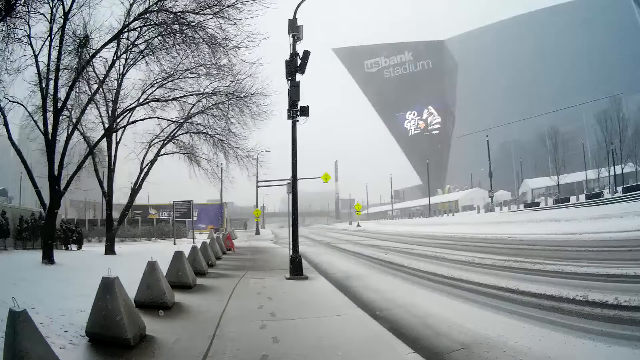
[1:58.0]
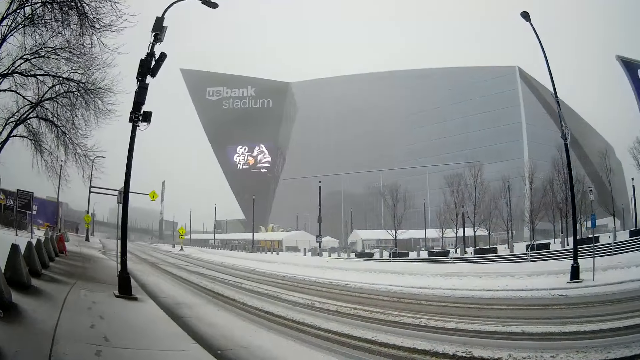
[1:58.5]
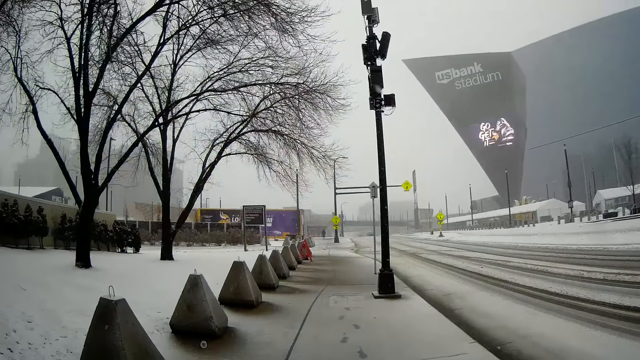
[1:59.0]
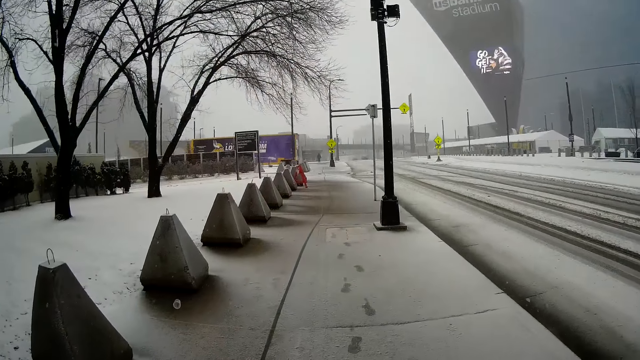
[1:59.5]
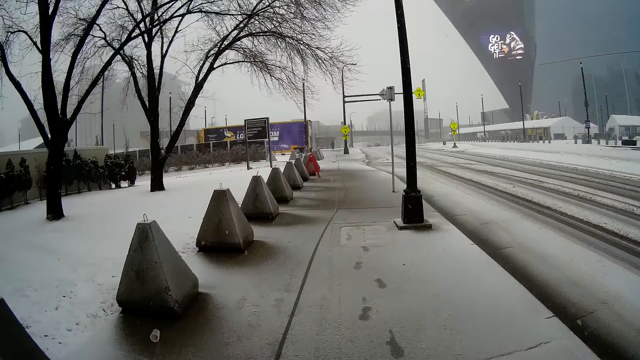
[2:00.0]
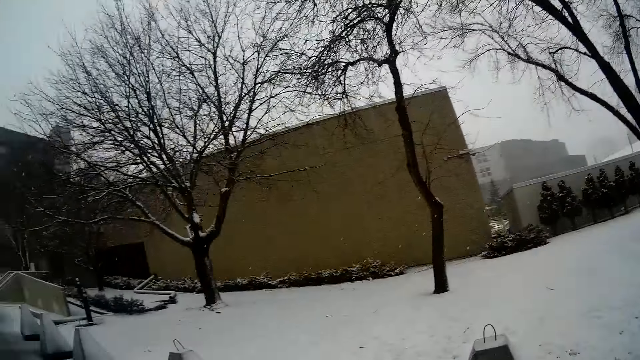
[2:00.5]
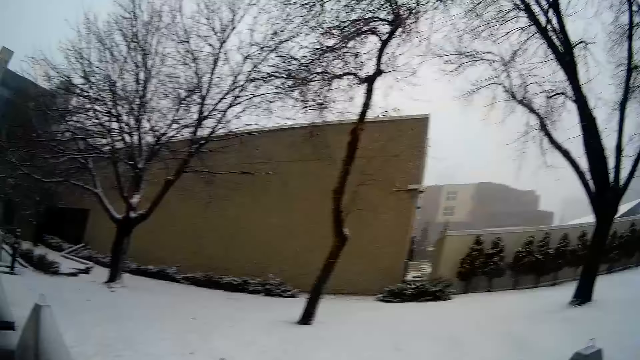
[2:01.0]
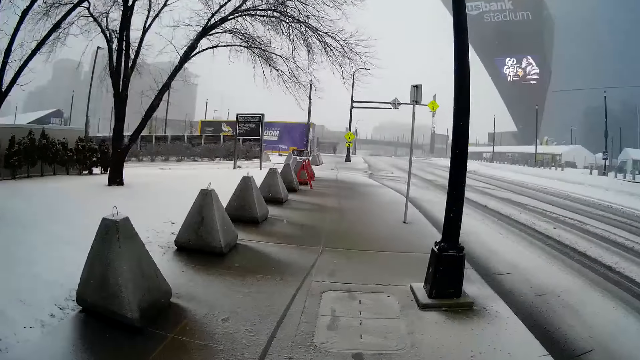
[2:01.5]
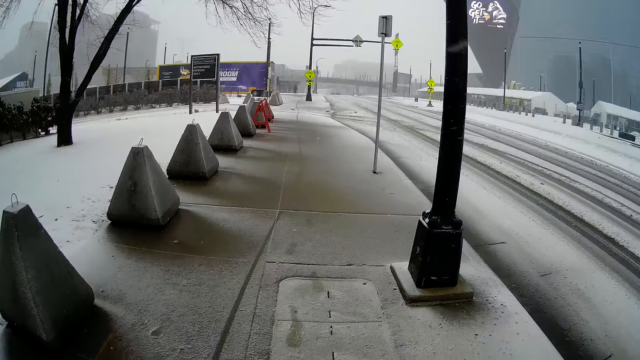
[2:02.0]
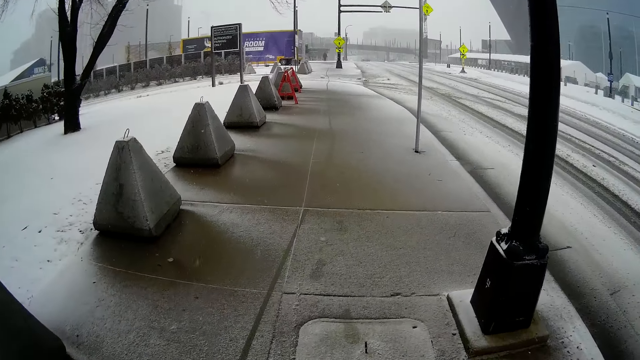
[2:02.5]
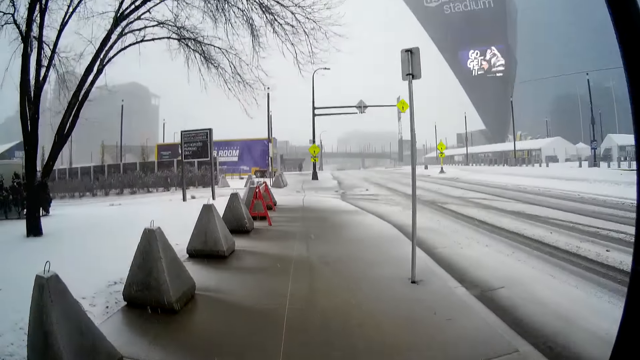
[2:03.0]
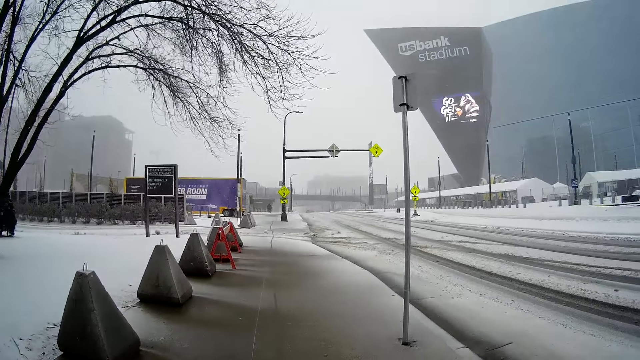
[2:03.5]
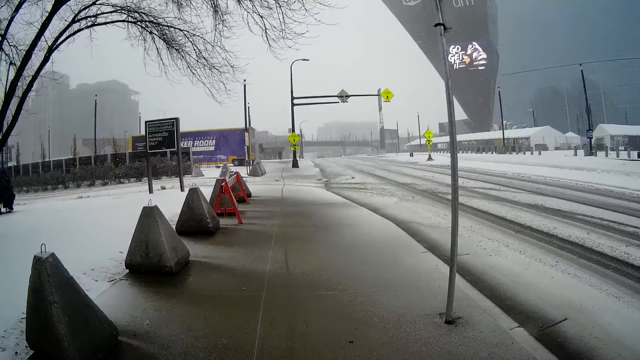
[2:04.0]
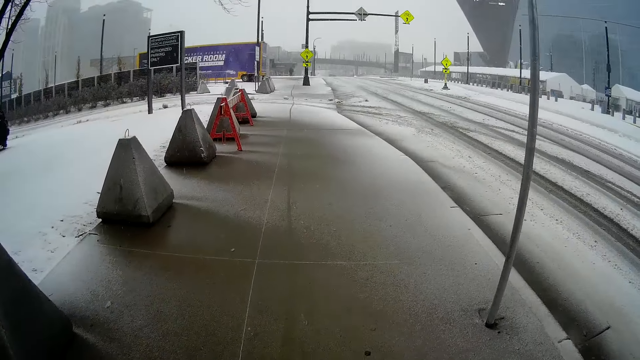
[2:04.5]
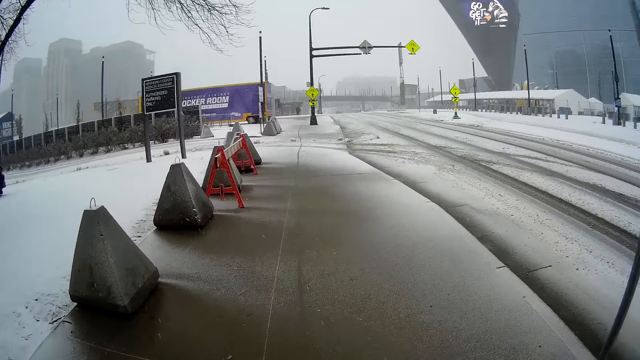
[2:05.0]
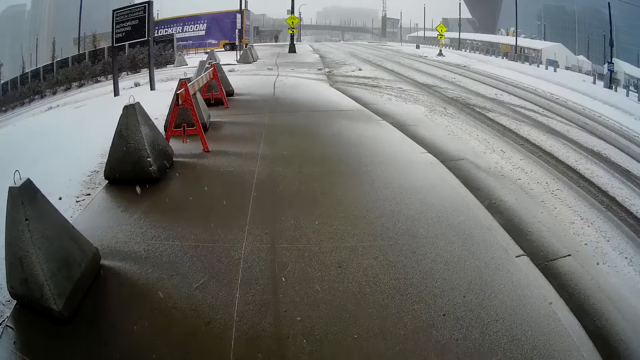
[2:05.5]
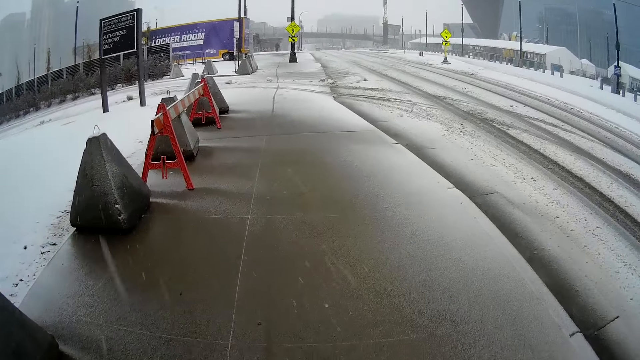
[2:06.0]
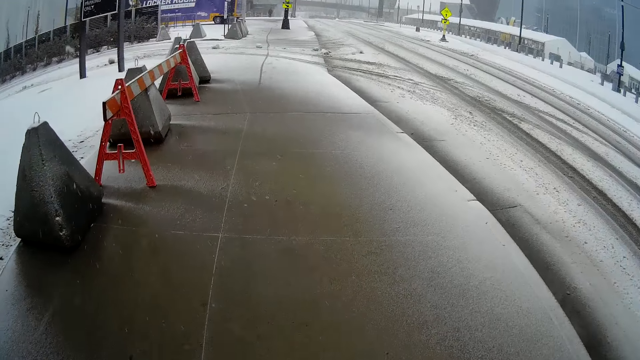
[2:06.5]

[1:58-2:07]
The camera wearer turns their head back. They walk on the sidewalk.

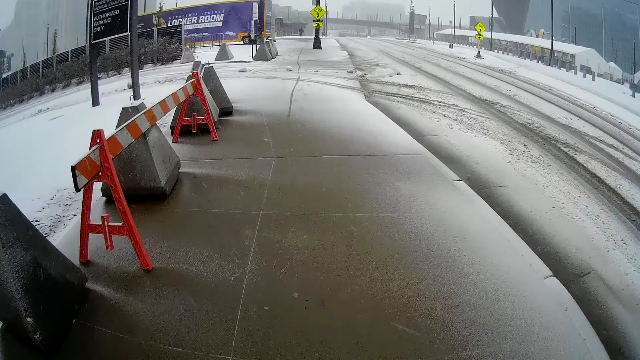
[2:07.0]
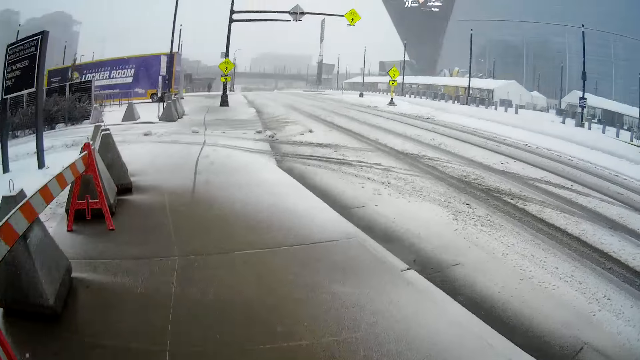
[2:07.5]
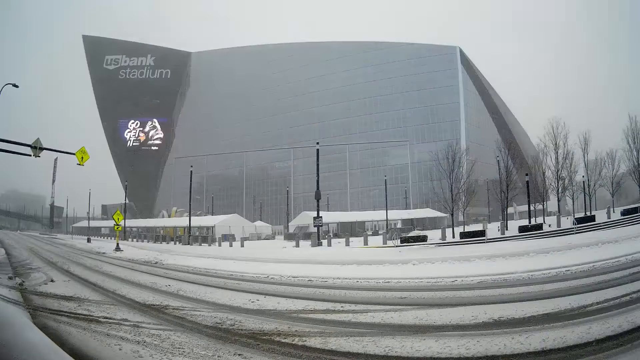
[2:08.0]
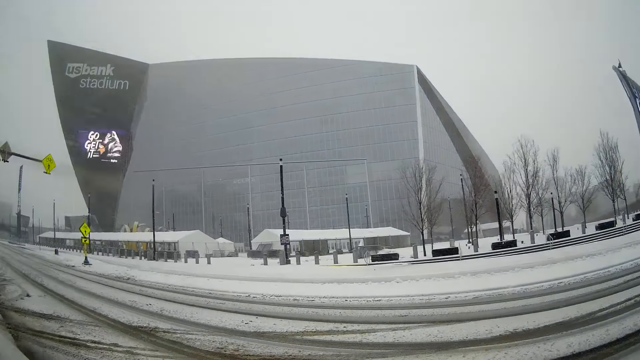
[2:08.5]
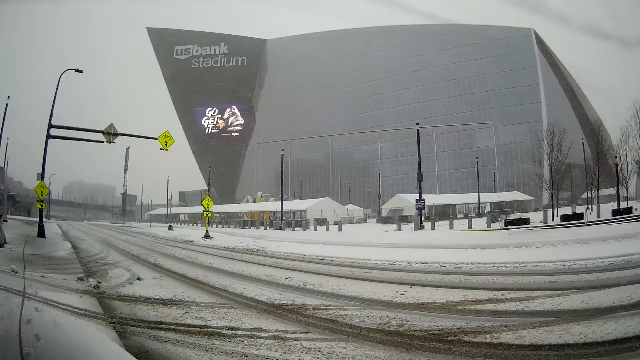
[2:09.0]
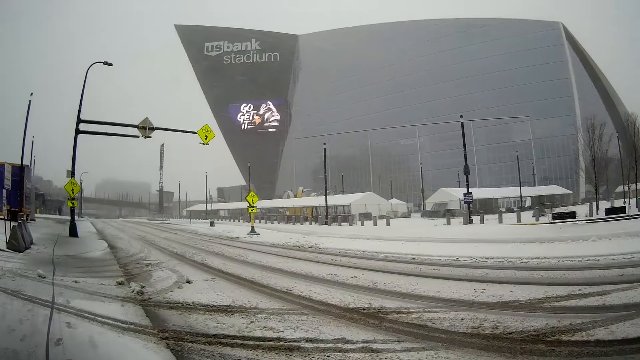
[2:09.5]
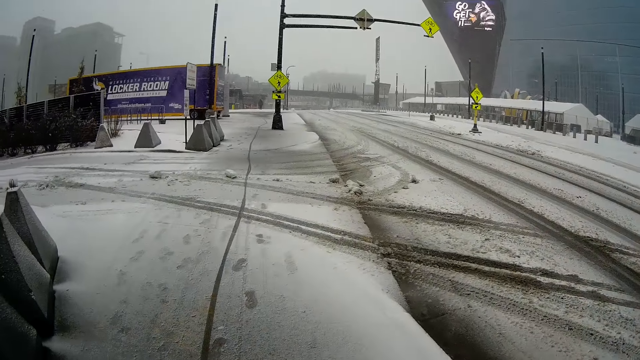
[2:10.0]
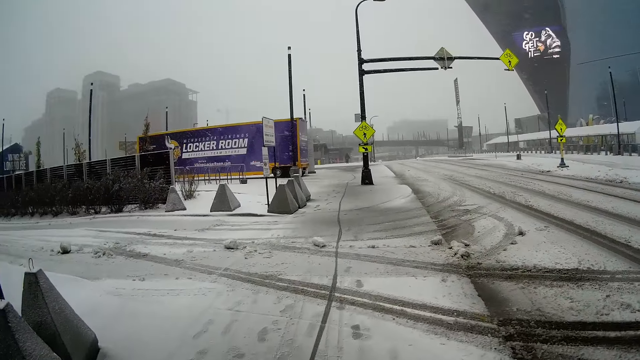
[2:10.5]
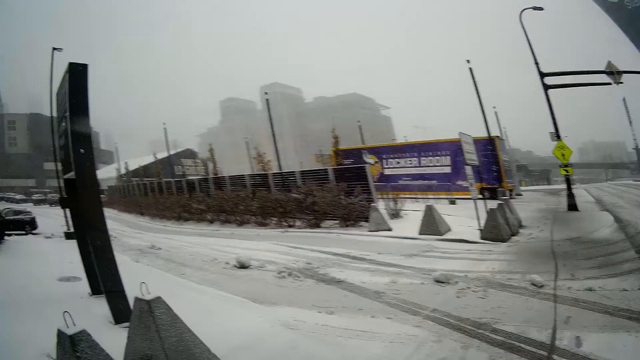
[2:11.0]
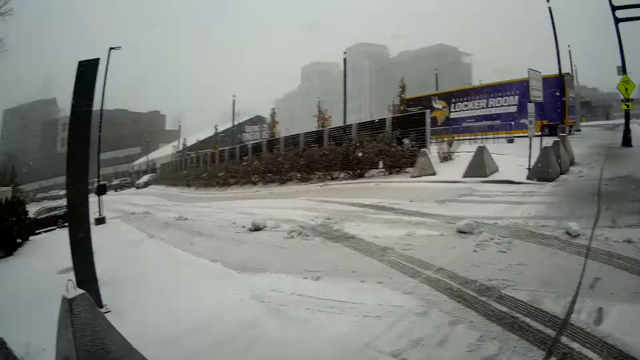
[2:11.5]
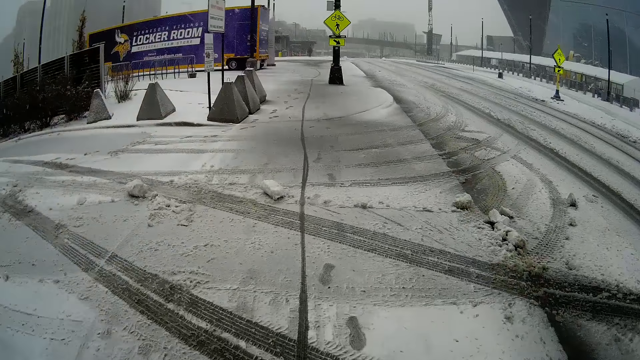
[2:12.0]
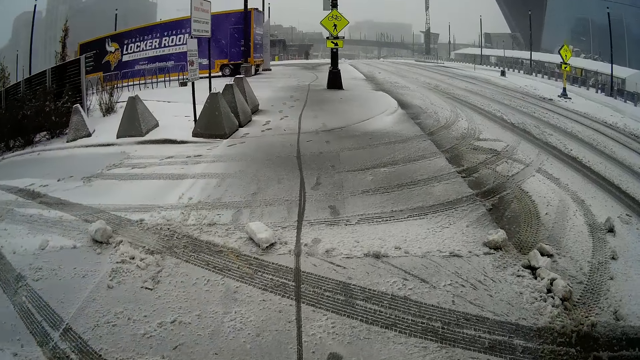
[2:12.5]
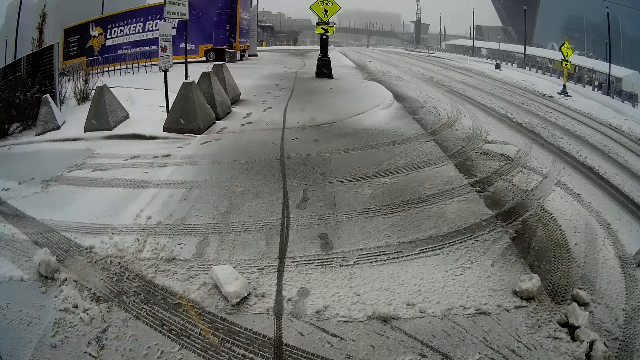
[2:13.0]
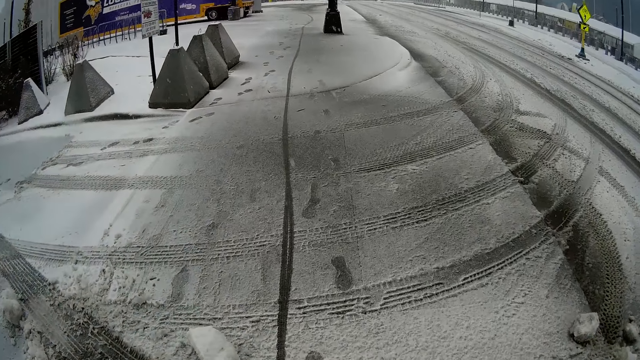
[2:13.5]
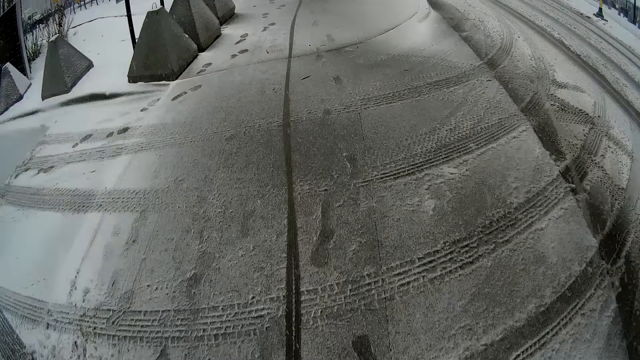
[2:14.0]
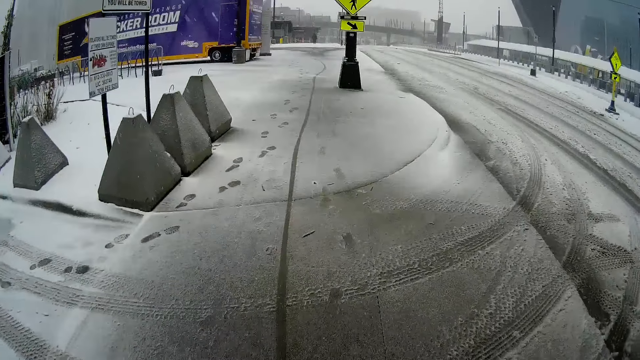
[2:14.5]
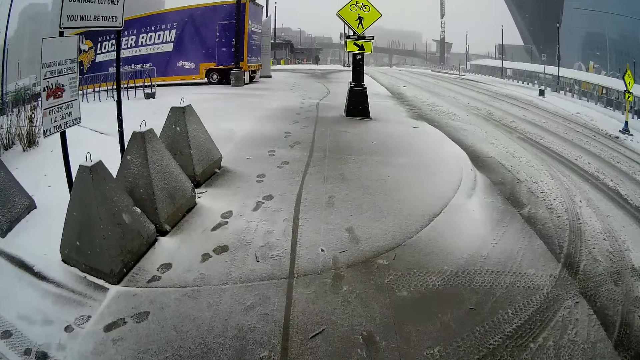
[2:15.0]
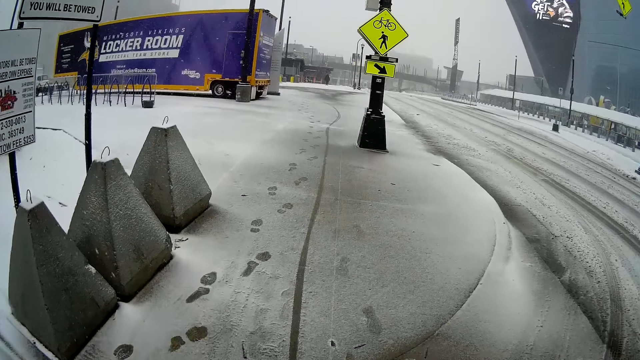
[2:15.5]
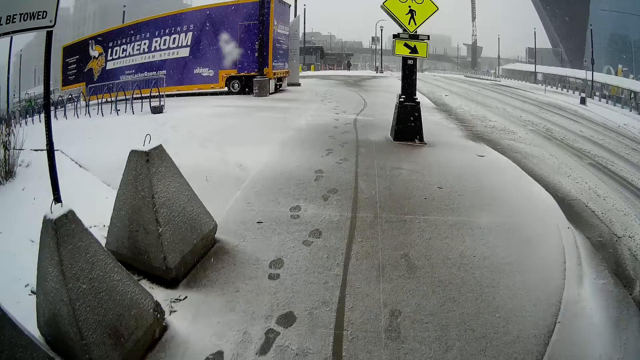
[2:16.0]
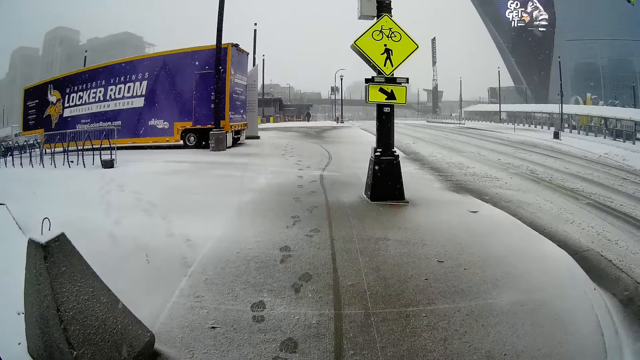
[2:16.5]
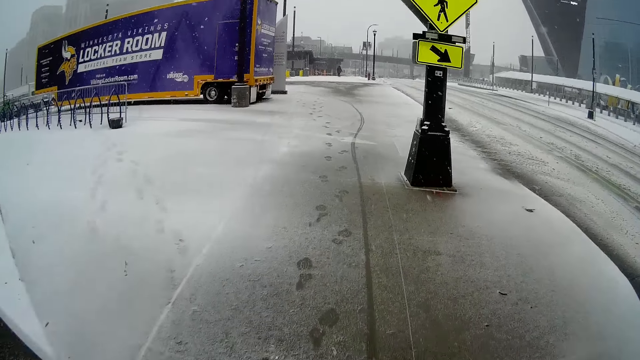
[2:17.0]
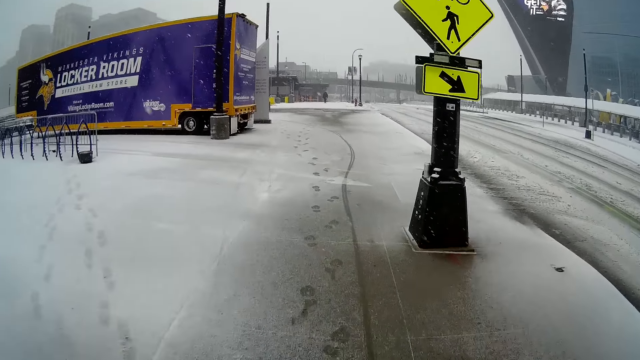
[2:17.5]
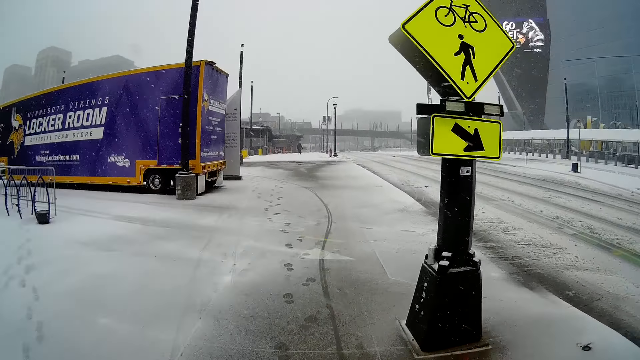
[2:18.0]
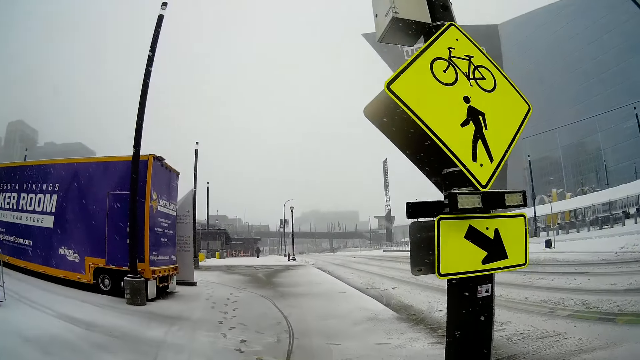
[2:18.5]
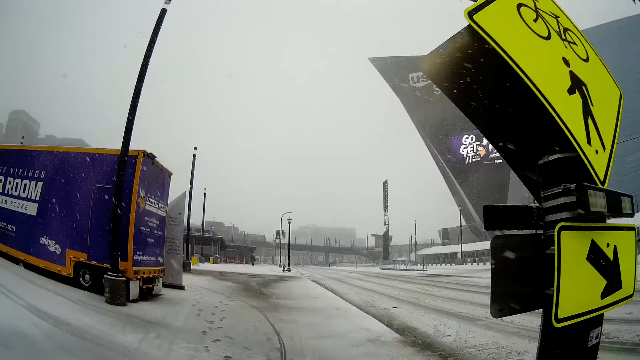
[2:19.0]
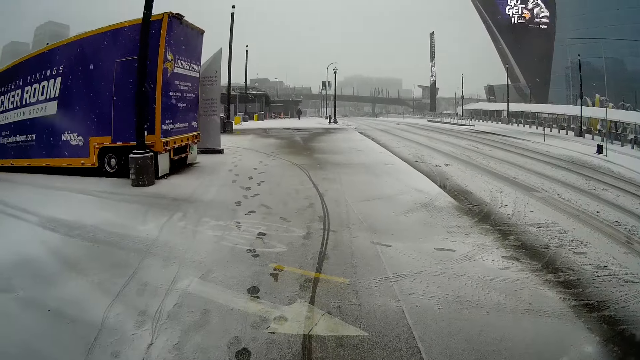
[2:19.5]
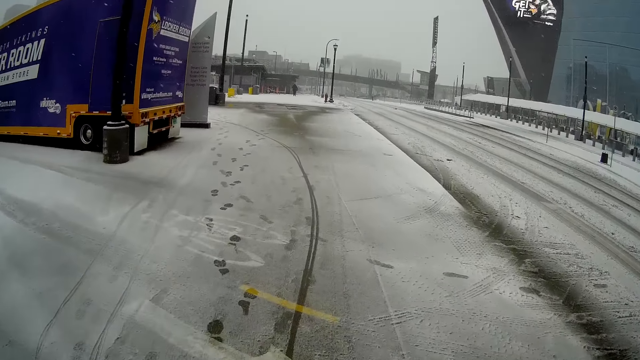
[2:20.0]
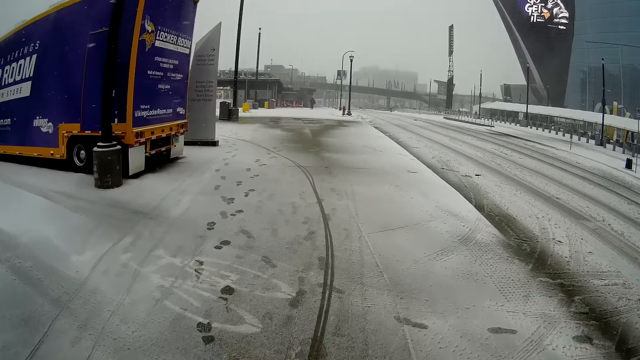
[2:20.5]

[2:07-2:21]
The camera wearer stares at a stadium. They walk on the sidewalk. They cross another road. They walk on the sidewalk.
